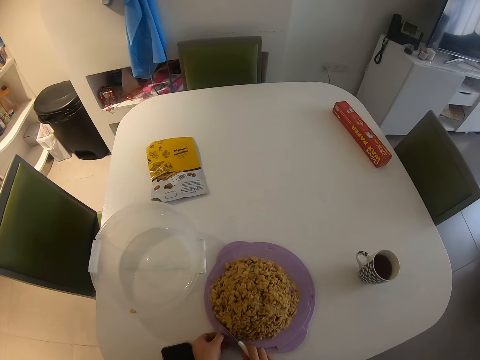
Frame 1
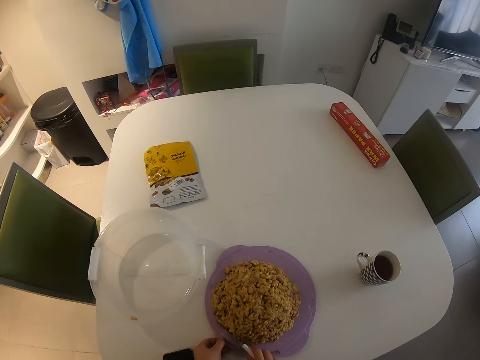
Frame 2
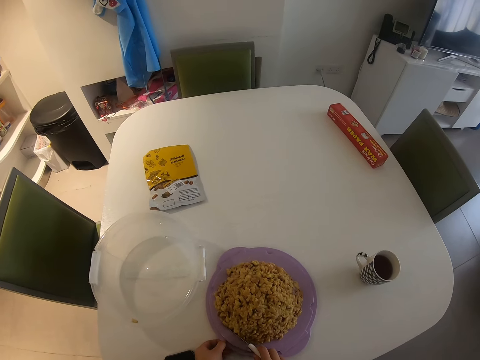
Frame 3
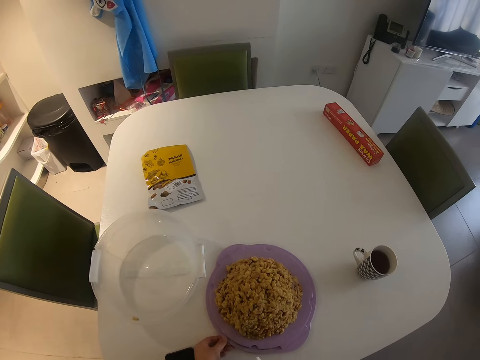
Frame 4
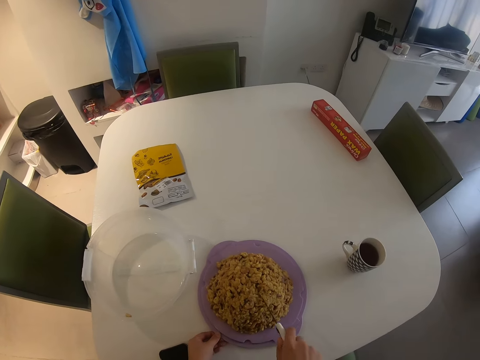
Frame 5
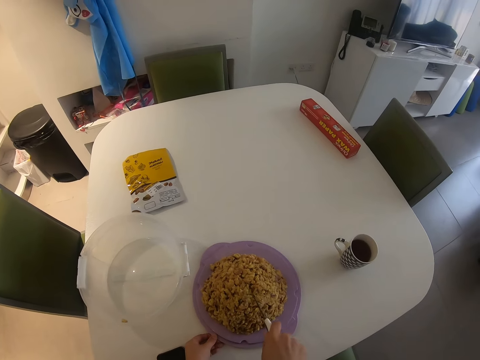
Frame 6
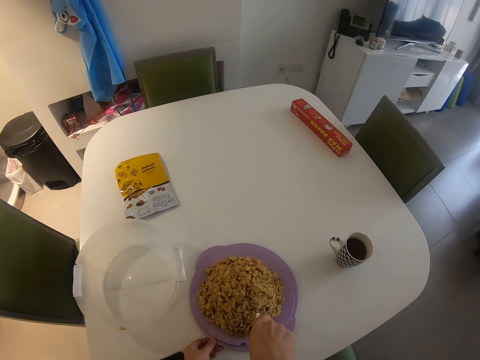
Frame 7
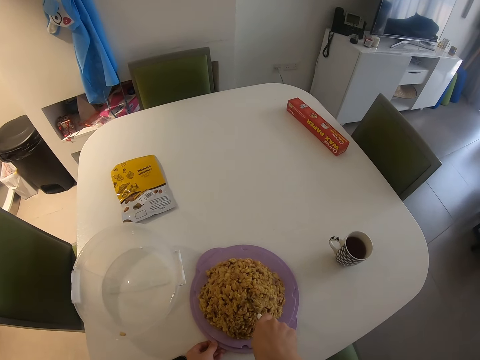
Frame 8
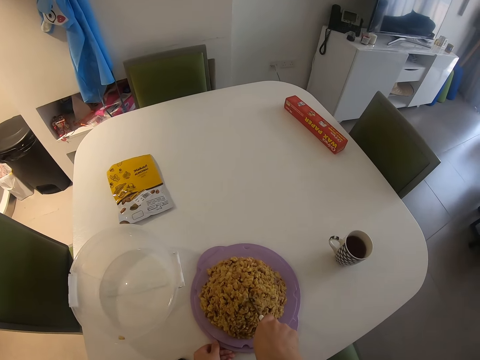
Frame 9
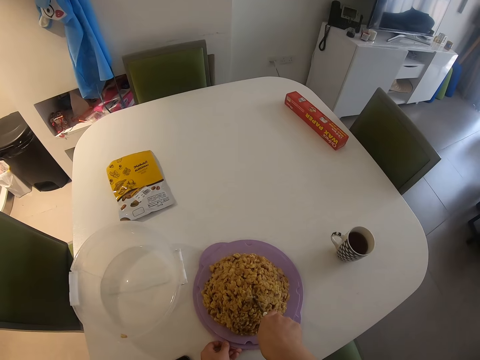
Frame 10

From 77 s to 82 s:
The camera wearer divides the food with the knife.

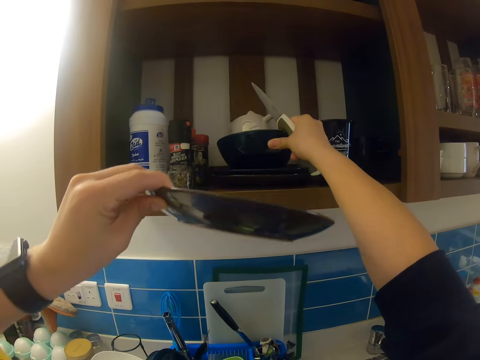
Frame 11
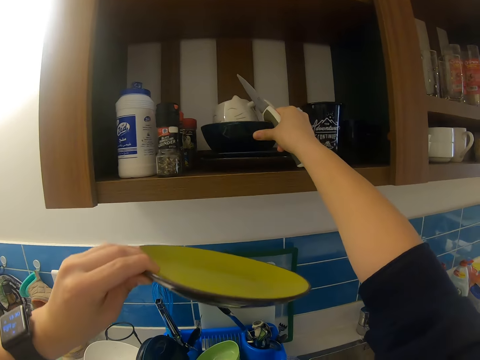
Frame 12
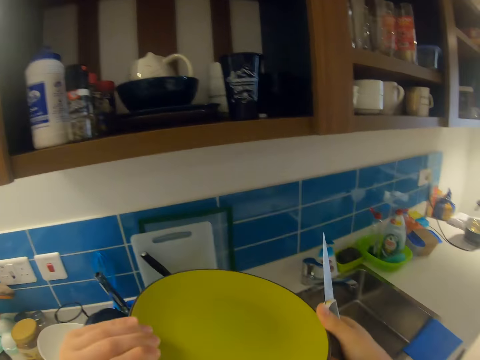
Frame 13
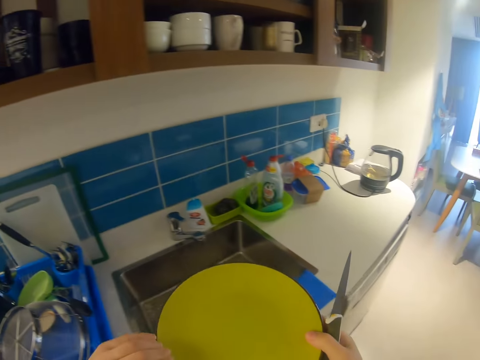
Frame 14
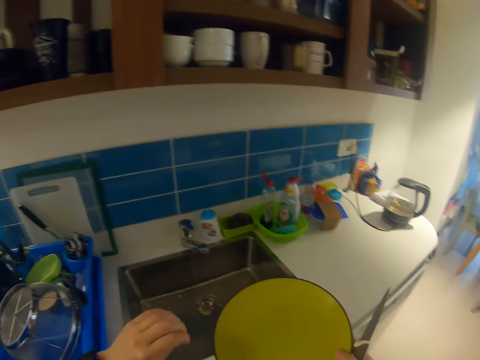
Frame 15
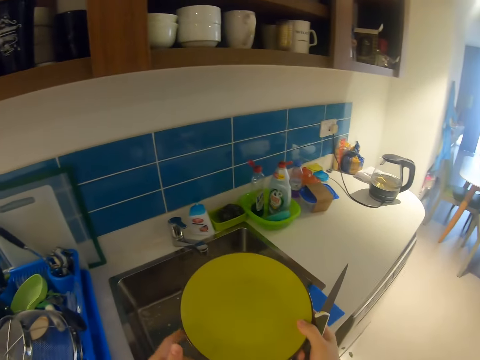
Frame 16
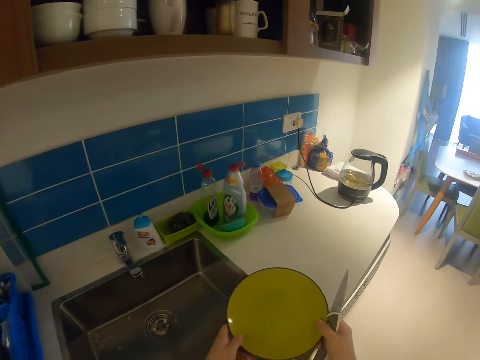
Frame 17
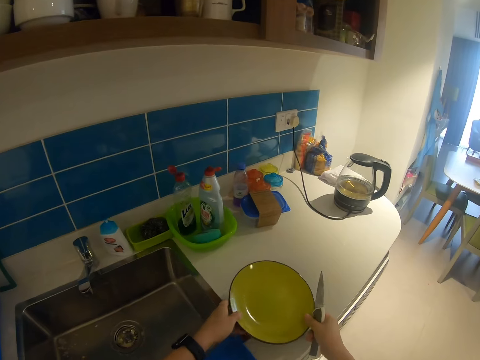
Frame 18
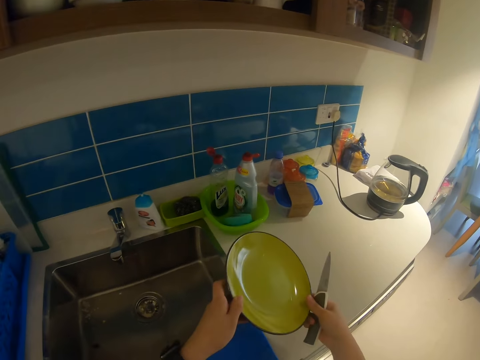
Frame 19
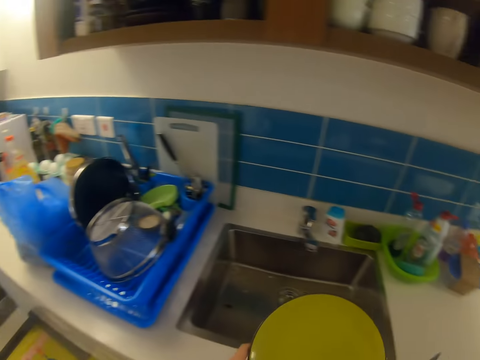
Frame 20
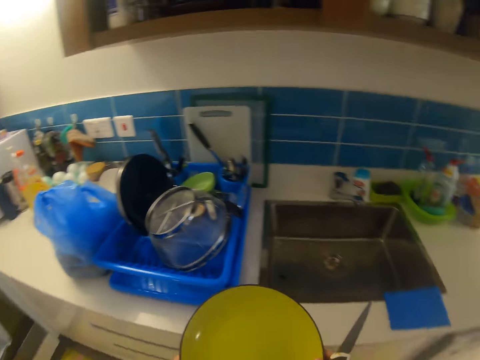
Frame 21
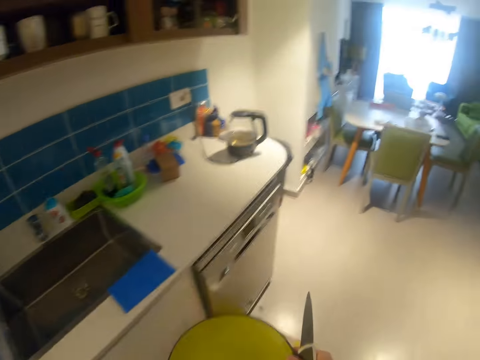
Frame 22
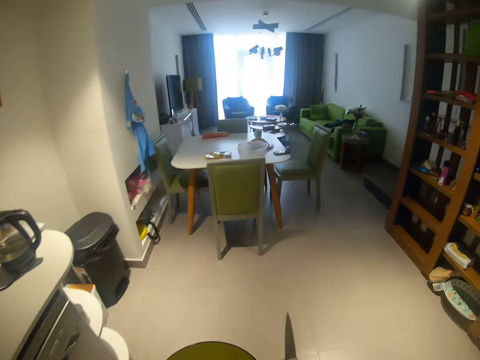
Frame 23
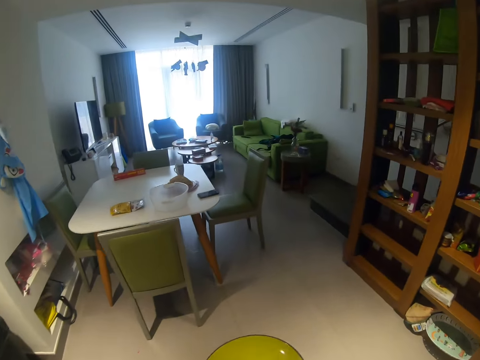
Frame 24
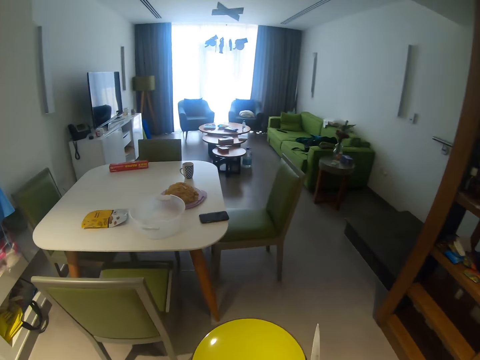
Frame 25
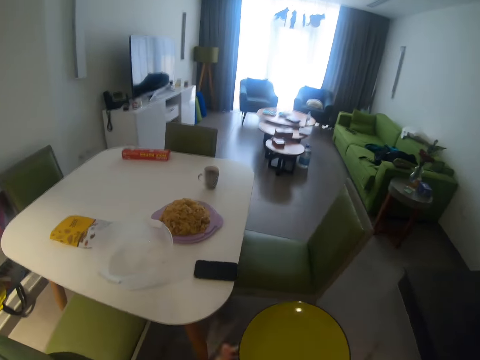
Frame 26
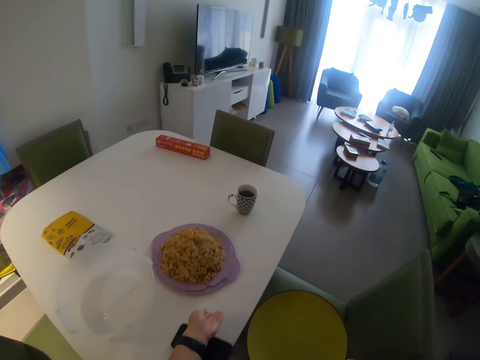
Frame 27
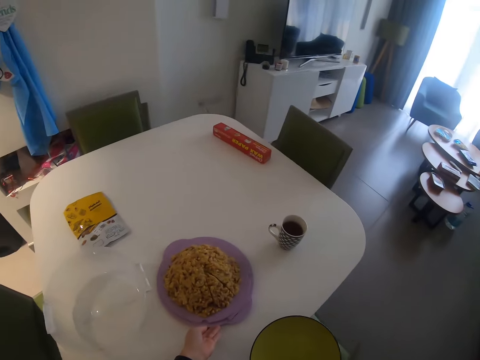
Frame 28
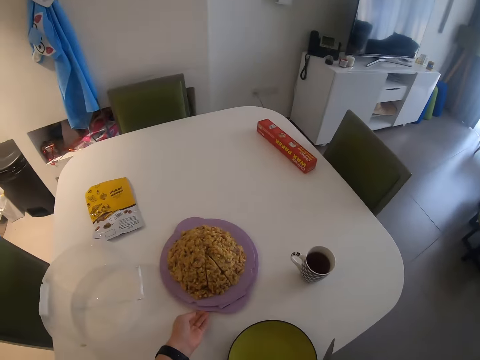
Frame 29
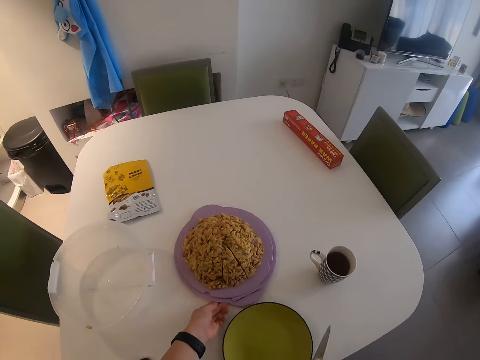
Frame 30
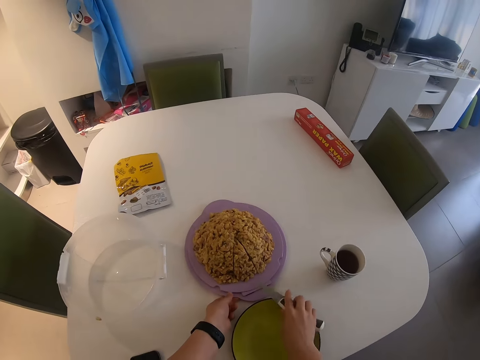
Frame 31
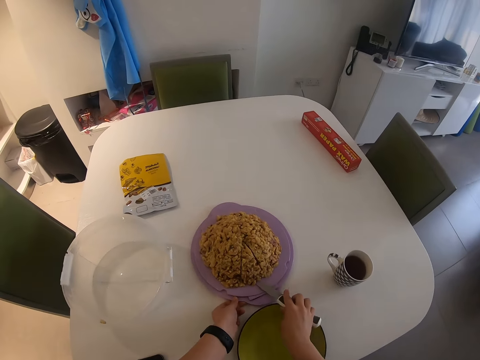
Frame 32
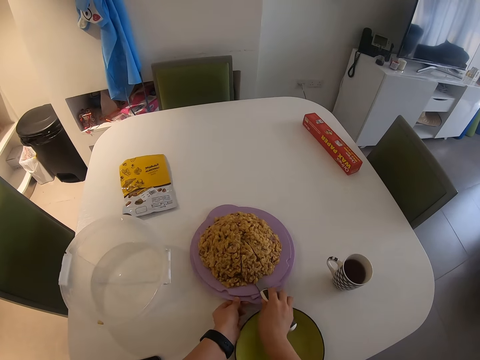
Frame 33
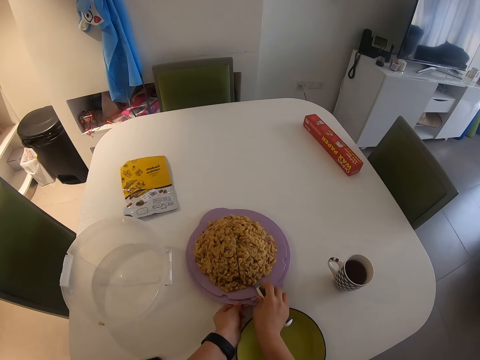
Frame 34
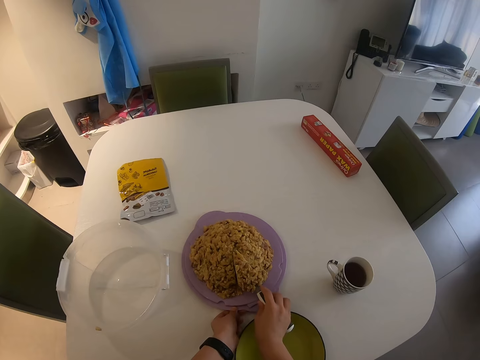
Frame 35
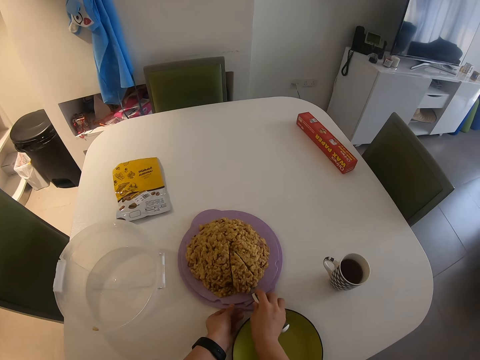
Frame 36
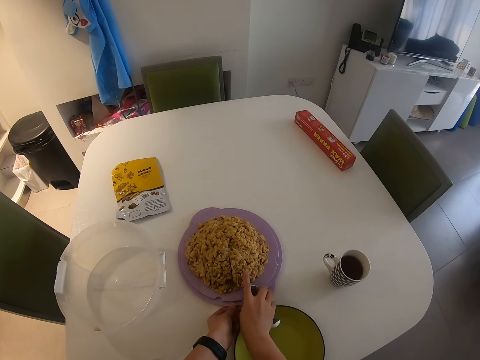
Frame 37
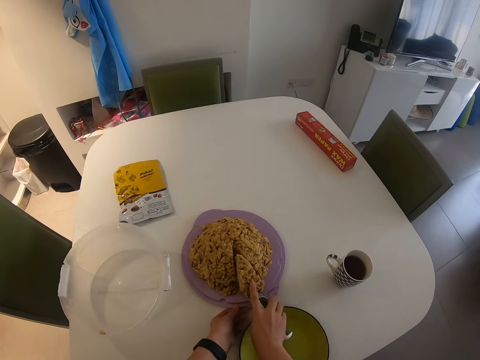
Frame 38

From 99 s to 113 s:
The camera wearer picks up a plate. He walks back to the dining table. He adjusts the food on the table with his left hand. He drops the plate in his right hand on the table. He carries the food in the plate with the knife. He serves the cake.

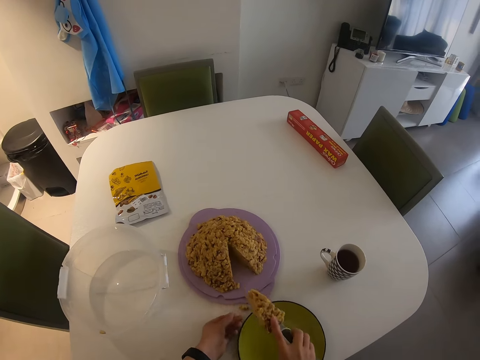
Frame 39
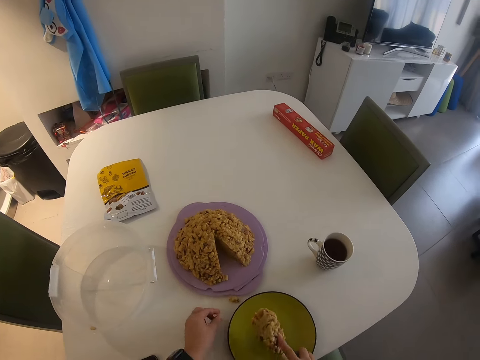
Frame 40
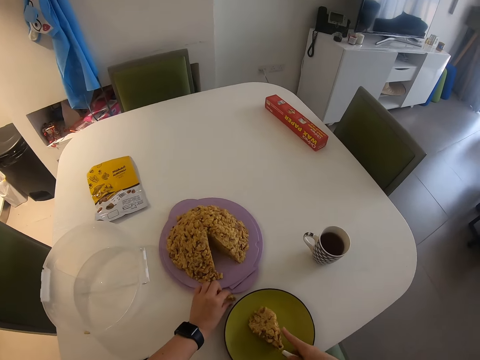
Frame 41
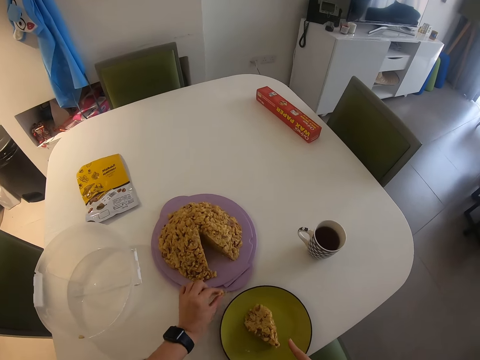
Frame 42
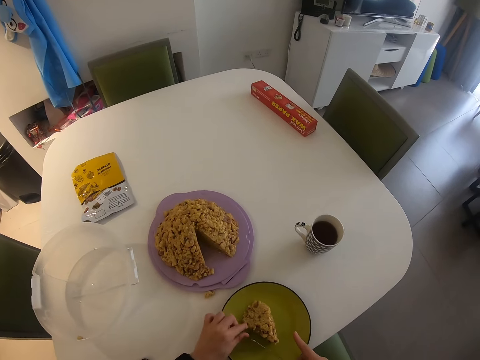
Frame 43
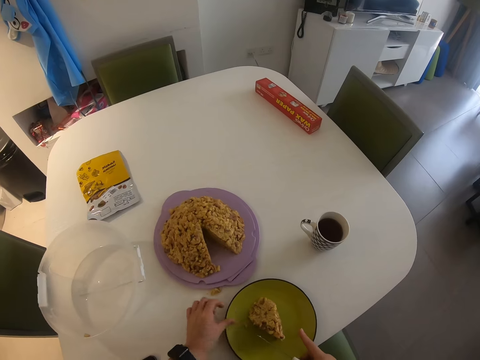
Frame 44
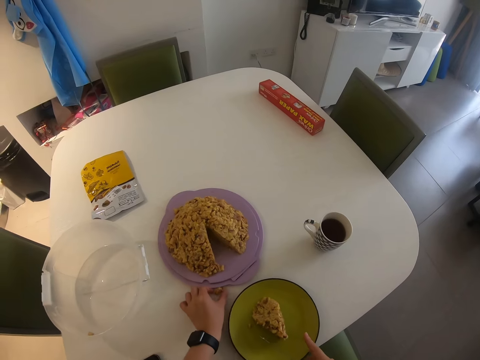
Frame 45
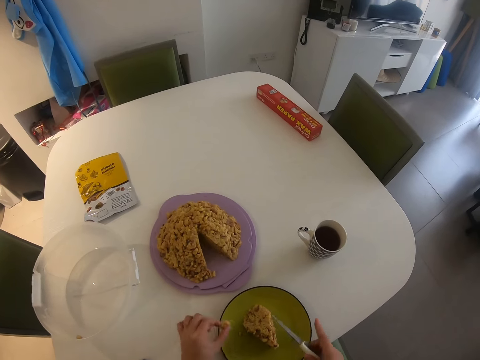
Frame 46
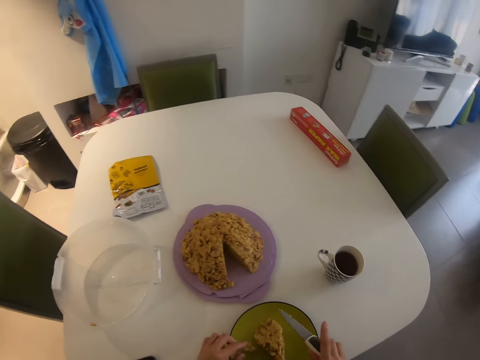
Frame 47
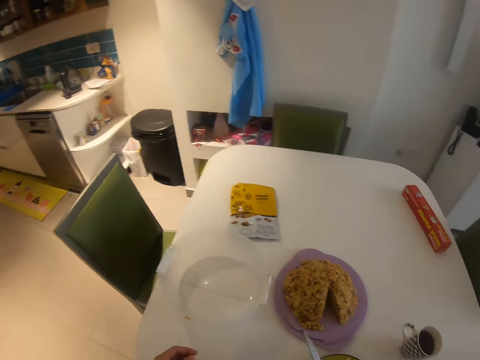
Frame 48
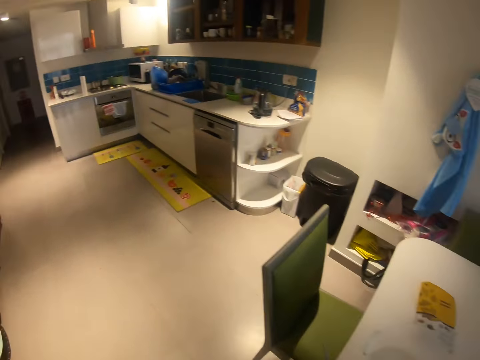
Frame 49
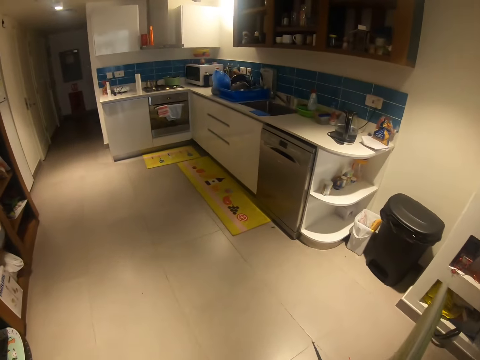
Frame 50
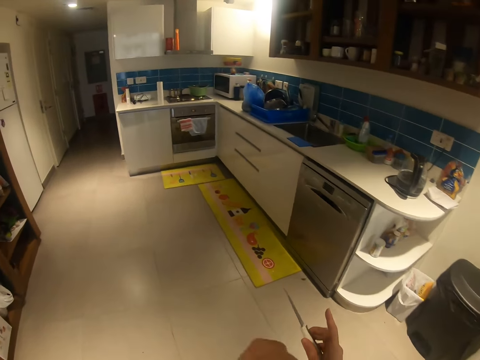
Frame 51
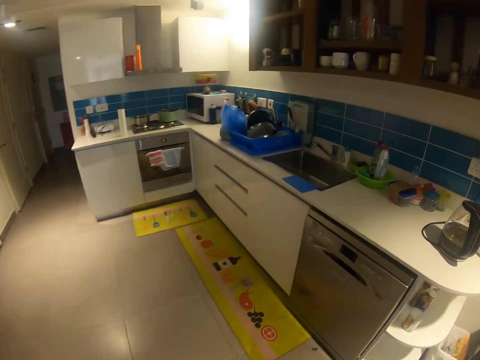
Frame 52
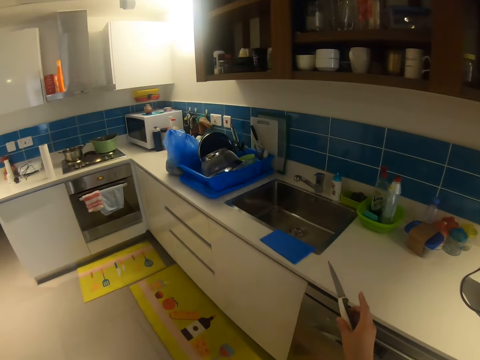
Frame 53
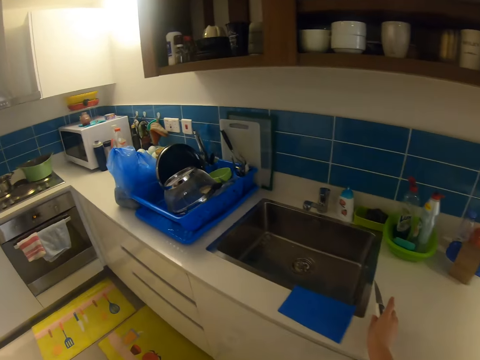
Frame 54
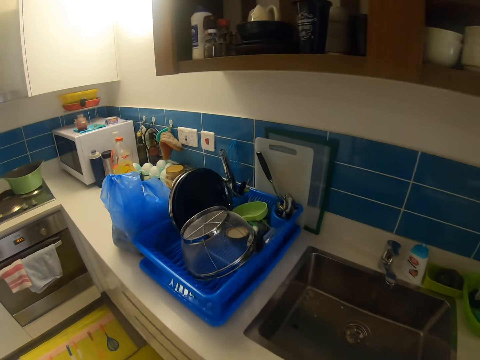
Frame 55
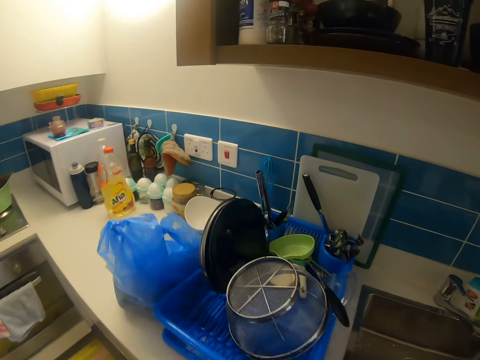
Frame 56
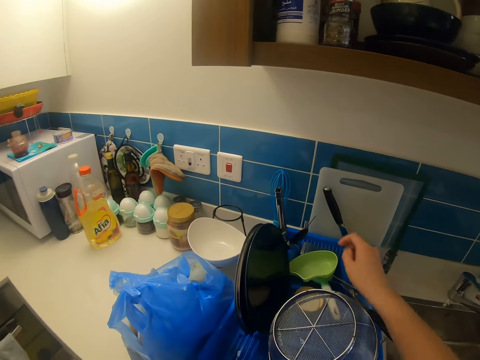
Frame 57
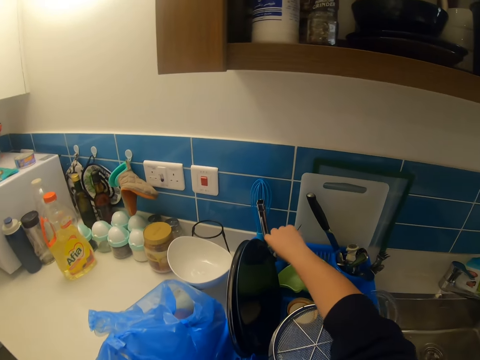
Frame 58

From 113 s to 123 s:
The camera wearer drops the food in the other plate on the dining table. They walk away from the dining table to the kitchen counter. They drop the knife on the kitchen counter.
